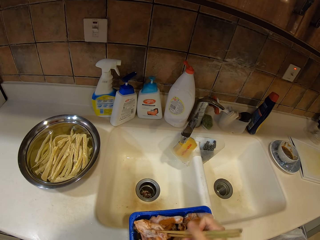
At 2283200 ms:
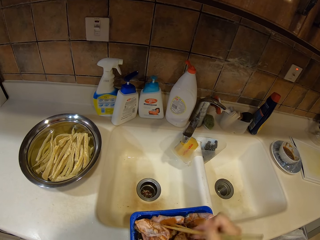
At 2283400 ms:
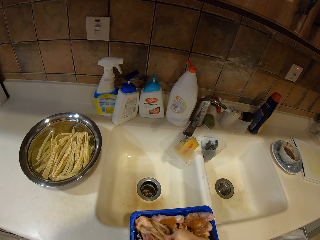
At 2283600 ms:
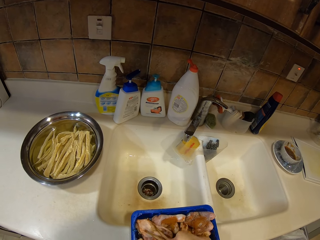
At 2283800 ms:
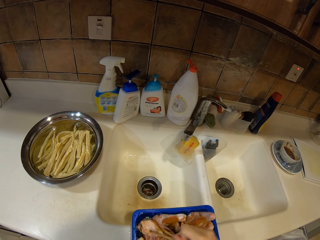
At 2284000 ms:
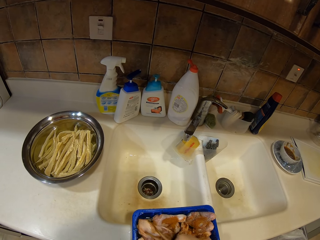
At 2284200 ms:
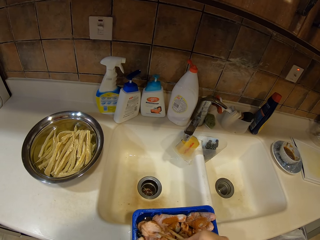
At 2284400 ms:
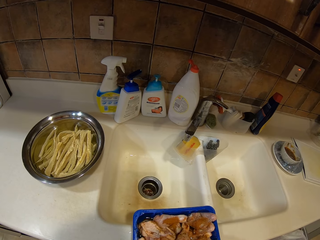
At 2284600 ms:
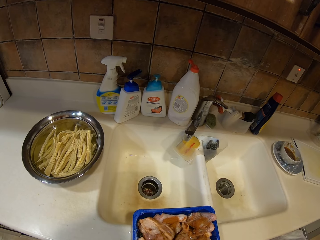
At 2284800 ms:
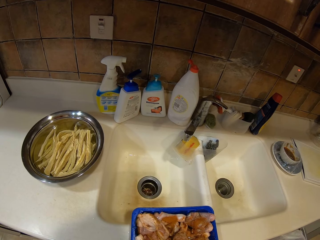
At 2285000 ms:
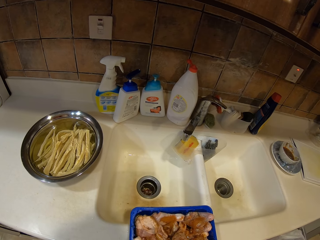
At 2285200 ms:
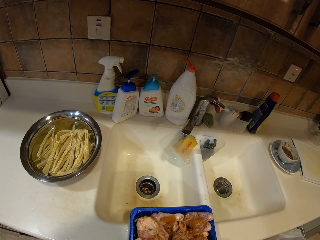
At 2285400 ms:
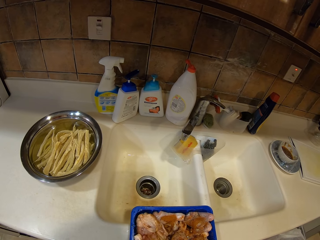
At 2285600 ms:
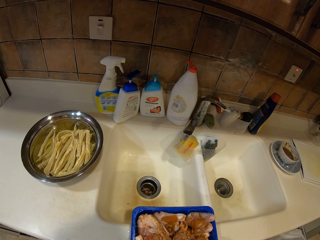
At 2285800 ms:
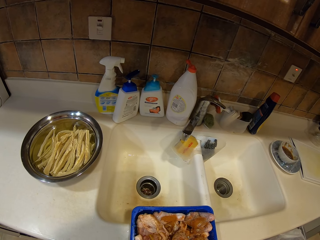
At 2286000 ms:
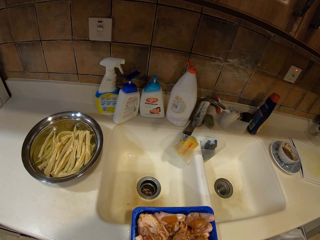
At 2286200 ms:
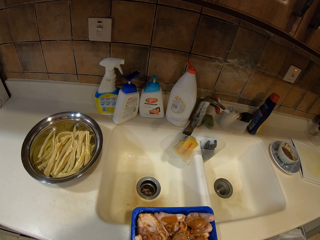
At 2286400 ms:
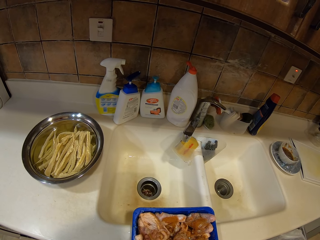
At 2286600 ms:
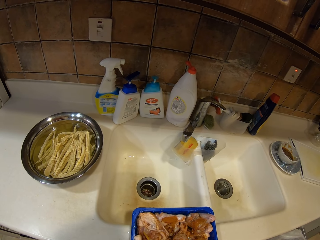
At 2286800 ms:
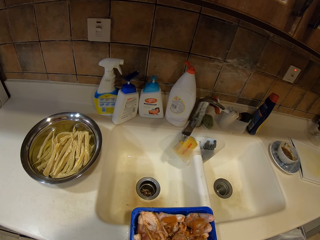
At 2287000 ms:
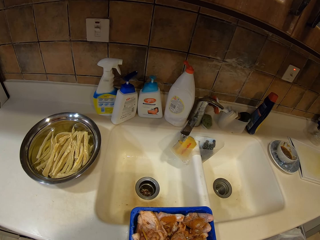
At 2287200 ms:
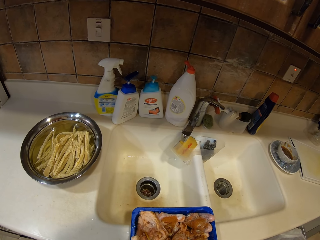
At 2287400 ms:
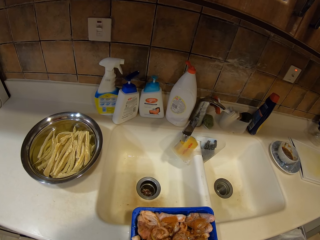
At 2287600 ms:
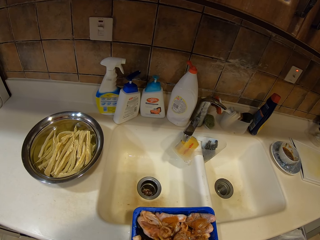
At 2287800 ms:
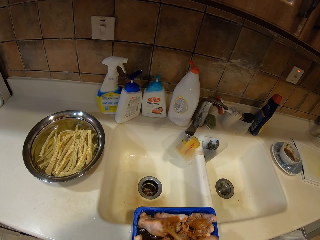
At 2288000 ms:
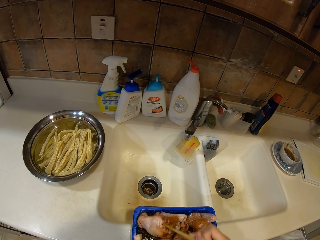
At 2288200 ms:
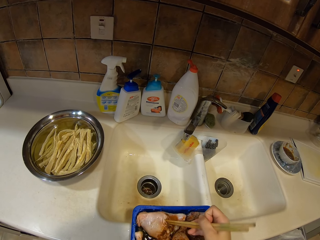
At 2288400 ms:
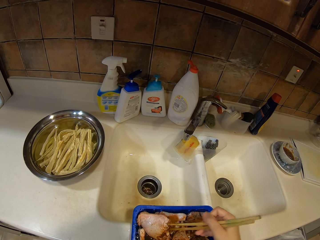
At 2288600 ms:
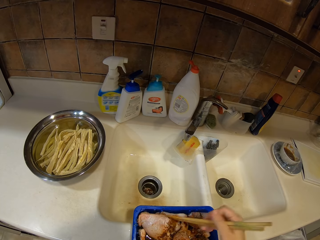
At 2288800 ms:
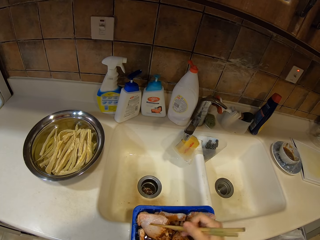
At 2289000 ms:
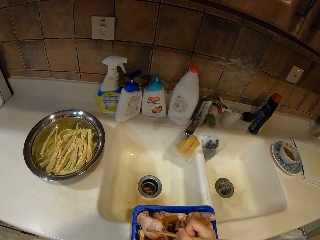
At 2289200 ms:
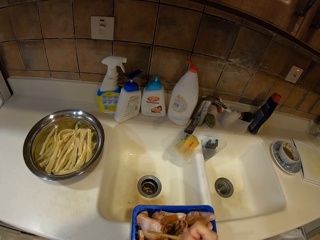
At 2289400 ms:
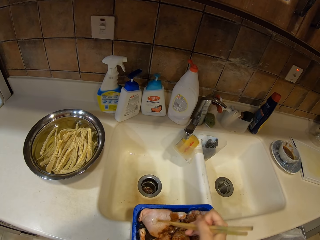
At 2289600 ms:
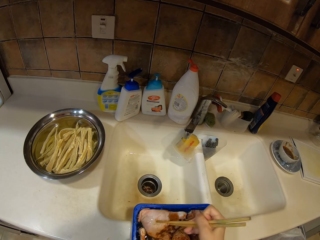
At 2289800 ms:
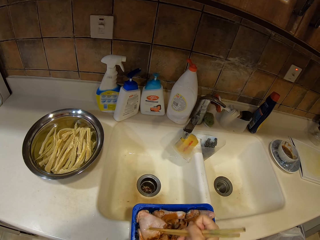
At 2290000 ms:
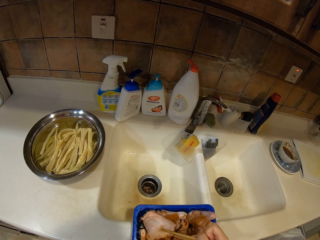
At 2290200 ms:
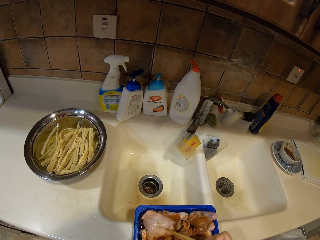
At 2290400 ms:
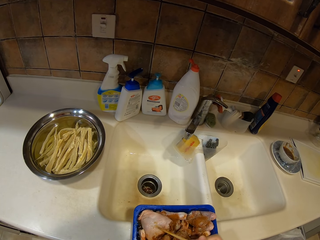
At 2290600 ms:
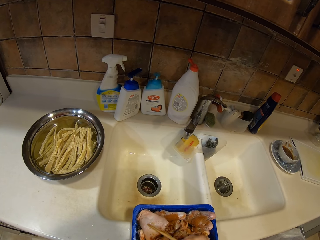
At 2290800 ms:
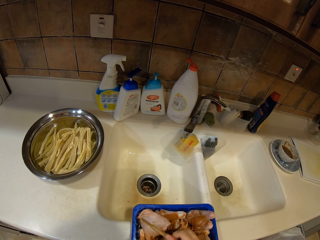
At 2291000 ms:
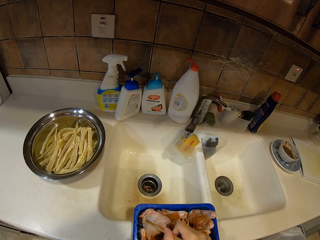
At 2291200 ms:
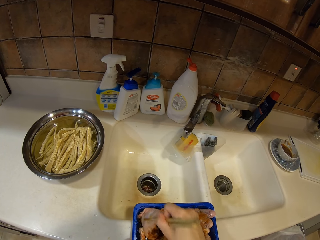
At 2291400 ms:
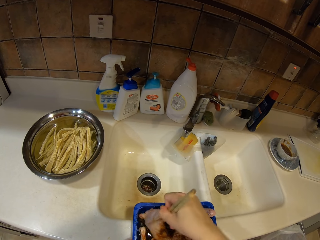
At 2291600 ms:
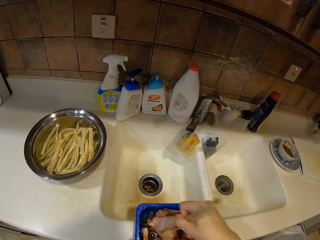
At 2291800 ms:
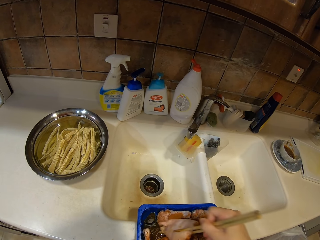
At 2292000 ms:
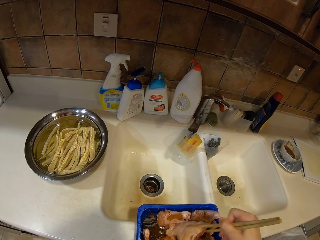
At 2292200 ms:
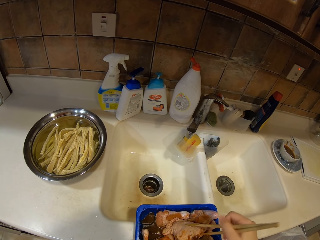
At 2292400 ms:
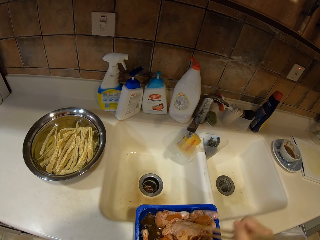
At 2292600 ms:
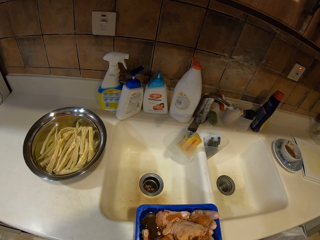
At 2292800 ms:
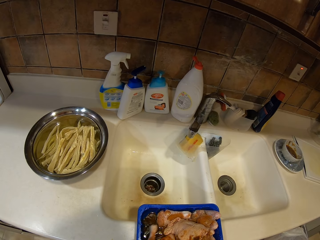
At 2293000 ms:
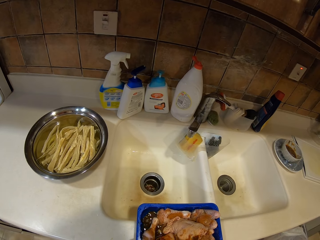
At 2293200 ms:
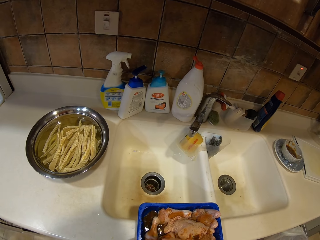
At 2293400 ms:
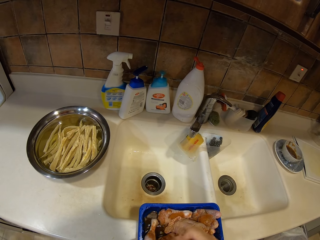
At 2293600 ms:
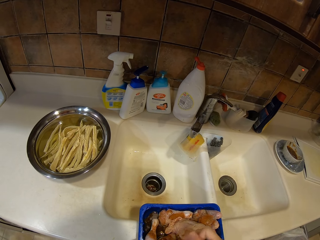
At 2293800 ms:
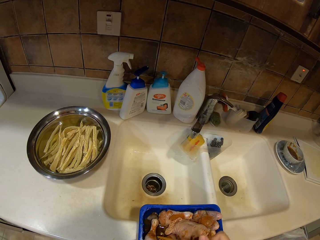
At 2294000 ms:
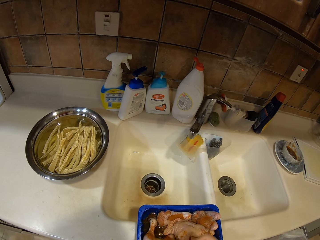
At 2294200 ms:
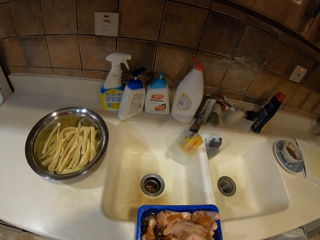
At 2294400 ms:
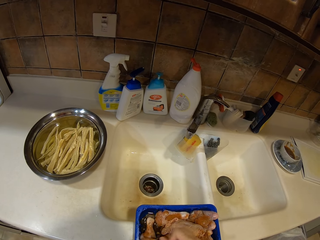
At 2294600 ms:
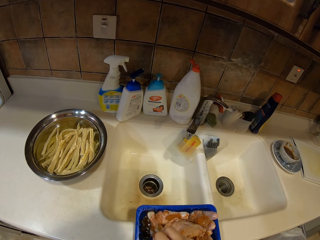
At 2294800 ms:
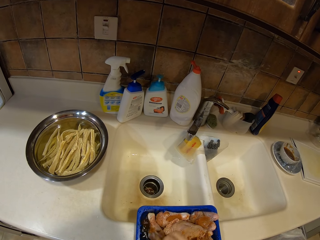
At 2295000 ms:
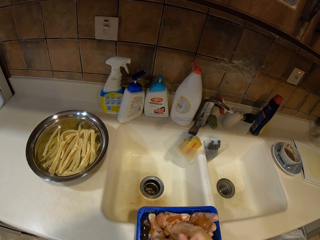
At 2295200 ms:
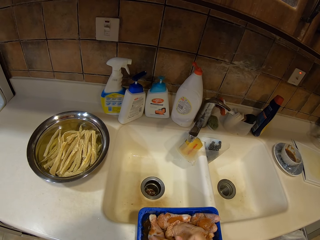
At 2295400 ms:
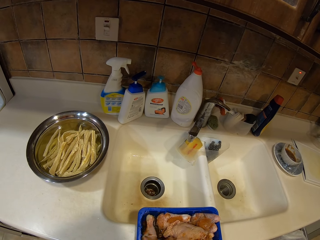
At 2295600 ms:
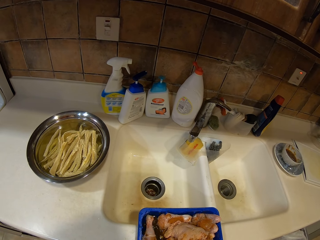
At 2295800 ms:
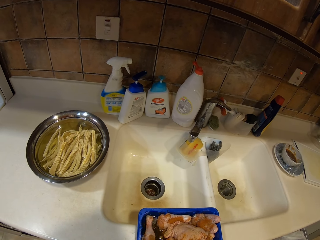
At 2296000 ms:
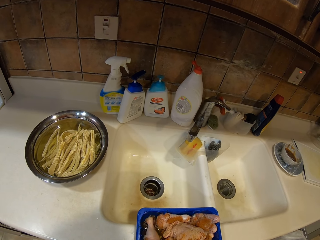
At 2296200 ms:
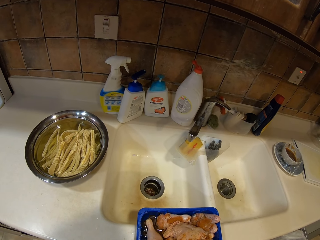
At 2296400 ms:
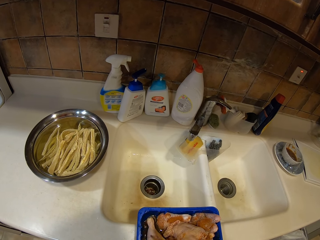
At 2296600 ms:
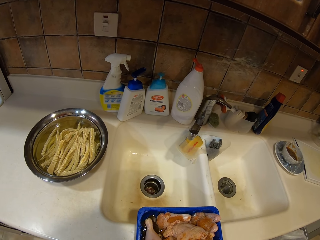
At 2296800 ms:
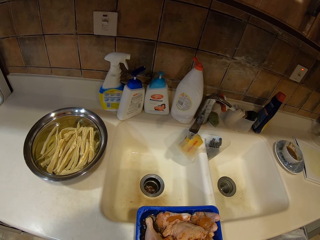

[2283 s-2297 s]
The camera wearer moves the chicken. They move the chicken again. They turn the chicken. They turn the chicken again.

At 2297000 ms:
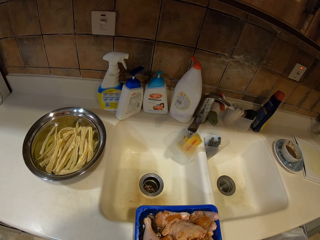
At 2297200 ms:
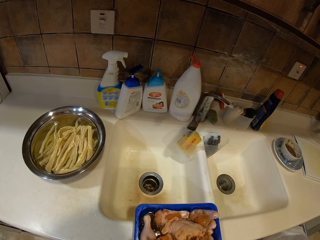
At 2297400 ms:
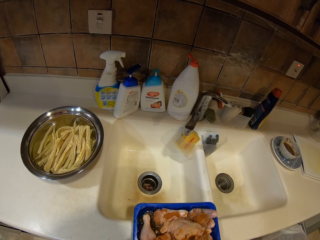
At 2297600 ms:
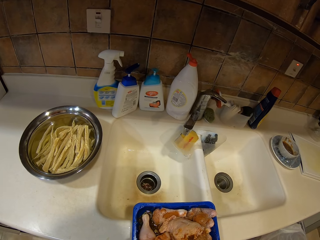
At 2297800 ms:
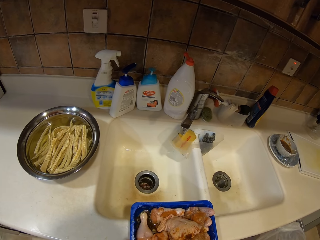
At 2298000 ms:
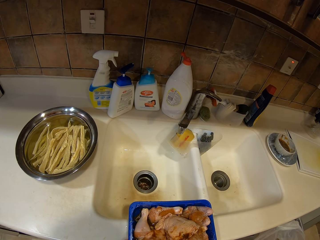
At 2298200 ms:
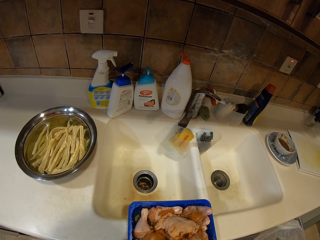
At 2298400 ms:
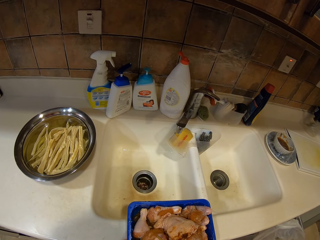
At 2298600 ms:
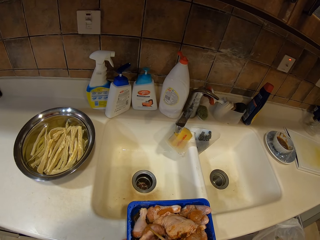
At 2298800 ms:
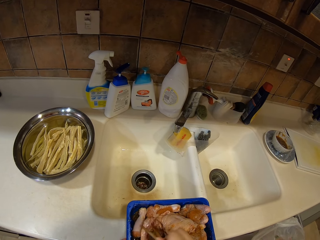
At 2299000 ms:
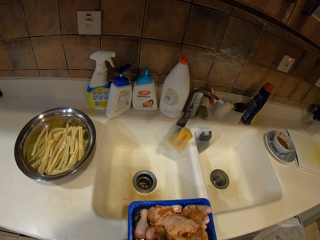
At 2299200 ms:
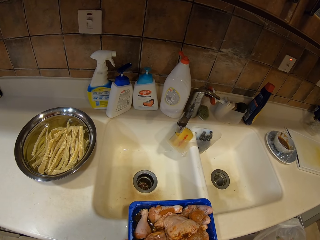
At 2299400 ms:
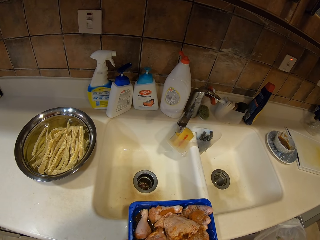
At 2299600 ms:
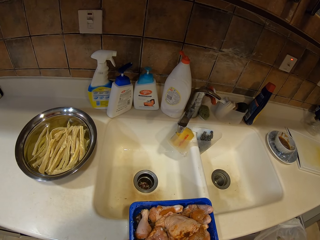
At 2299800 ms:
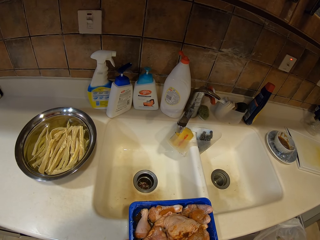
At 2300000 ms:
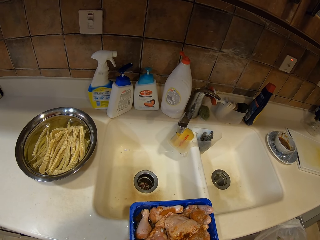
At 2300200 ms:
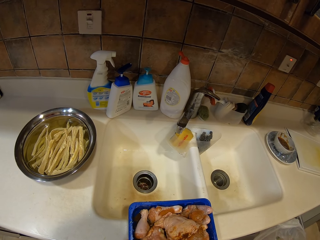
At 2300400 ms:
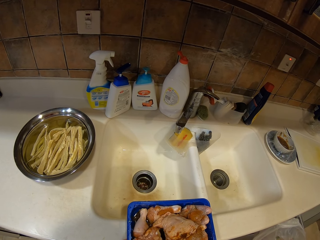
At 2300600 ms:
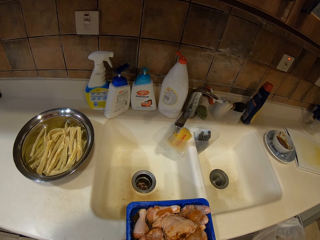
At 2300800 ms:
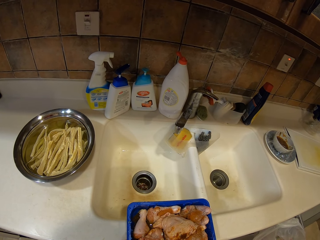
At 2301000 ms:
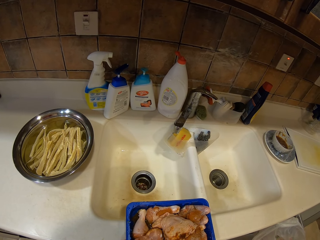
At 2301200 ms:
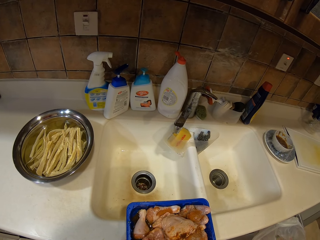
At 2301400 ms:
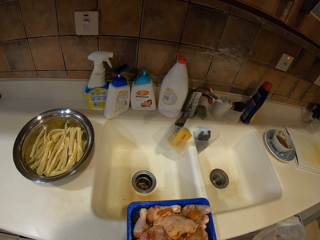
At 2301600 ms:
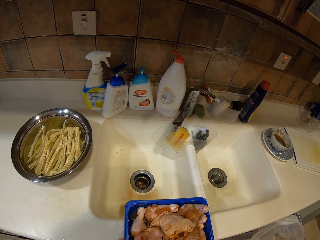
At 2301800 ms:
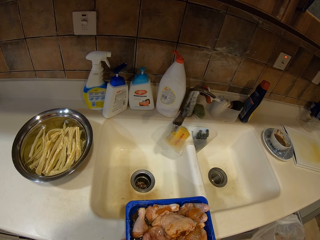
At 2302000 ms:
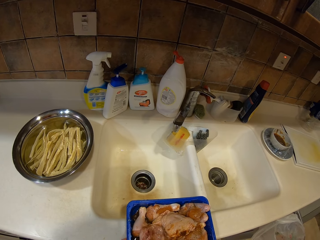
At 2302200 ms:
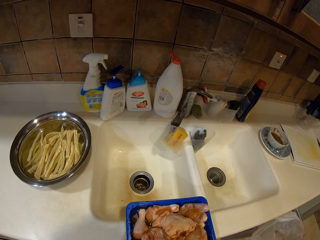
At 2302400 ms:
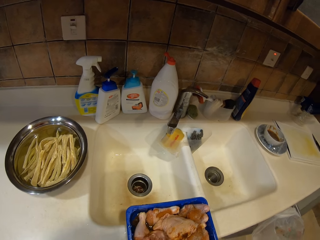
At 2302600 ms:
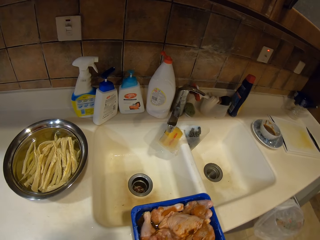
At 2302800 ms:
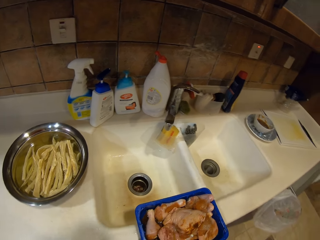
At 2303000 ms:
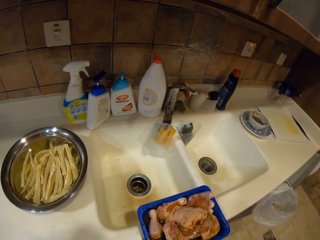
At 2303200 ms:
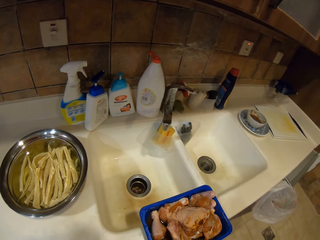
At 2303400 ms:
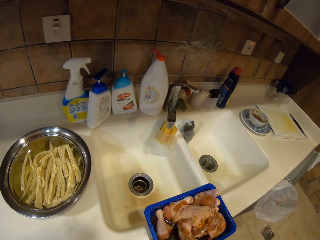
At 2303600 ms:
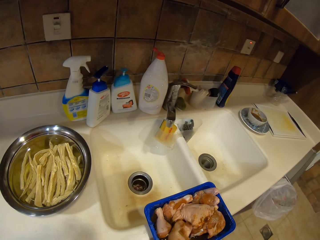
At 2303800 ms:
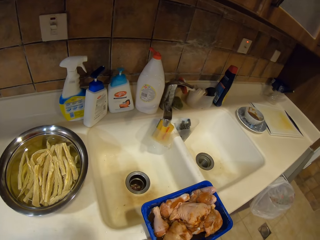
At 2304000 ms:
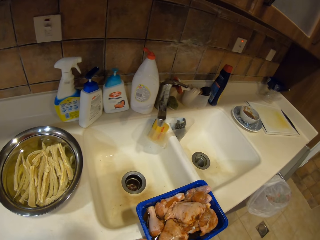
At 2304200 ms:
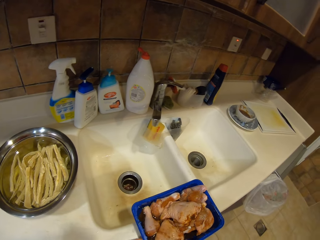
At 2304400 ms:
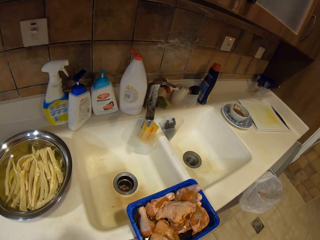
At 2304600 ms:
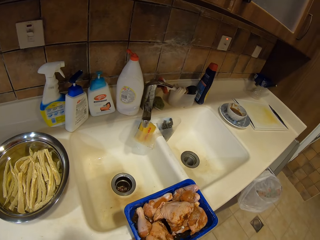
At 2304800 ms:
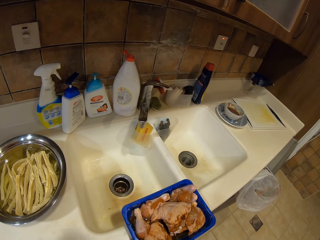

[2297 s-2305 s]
The camera wearer turns the chicken.
